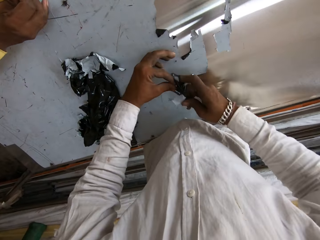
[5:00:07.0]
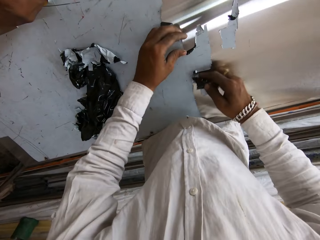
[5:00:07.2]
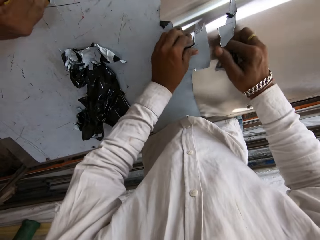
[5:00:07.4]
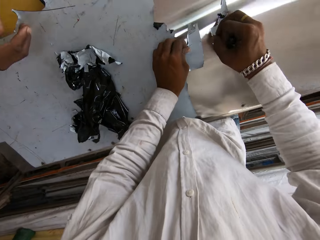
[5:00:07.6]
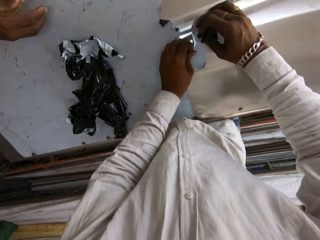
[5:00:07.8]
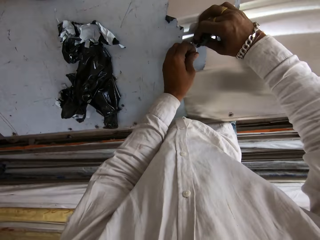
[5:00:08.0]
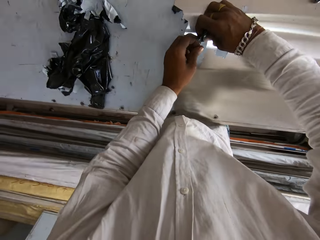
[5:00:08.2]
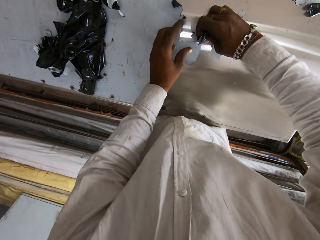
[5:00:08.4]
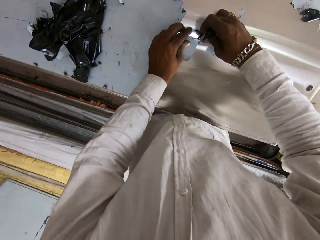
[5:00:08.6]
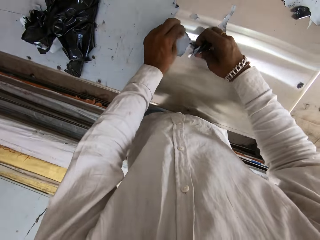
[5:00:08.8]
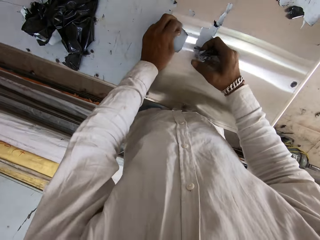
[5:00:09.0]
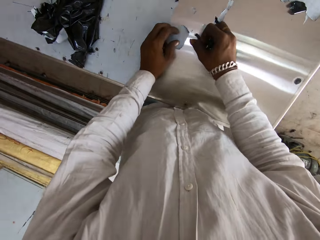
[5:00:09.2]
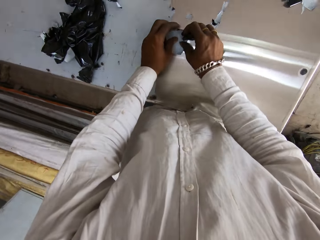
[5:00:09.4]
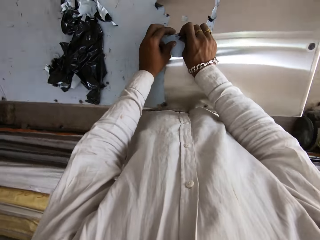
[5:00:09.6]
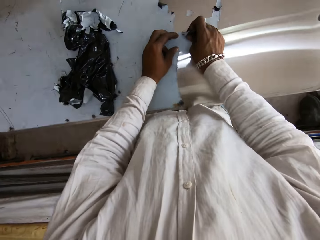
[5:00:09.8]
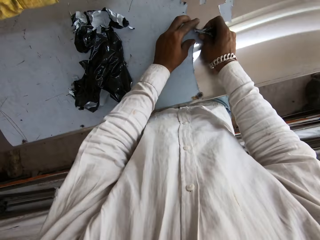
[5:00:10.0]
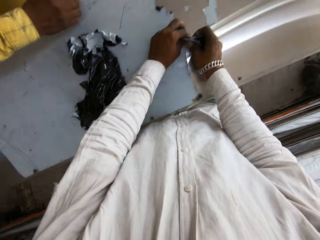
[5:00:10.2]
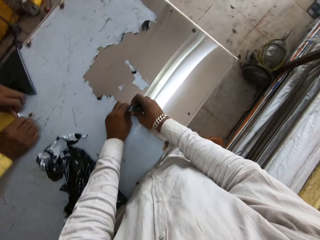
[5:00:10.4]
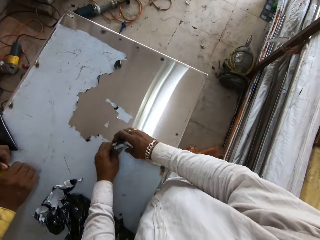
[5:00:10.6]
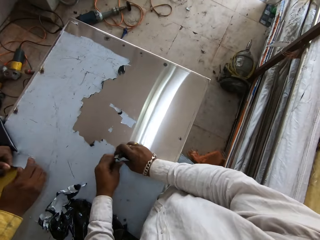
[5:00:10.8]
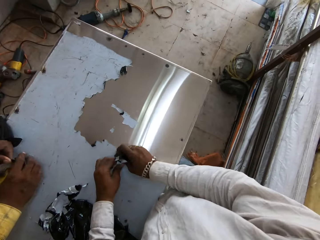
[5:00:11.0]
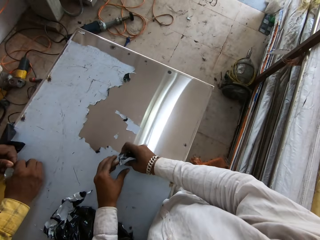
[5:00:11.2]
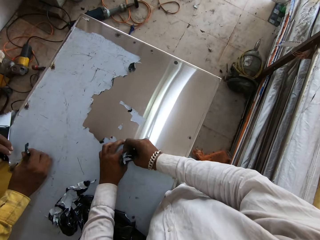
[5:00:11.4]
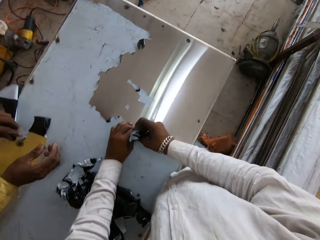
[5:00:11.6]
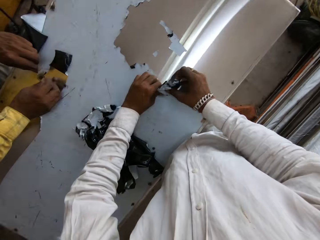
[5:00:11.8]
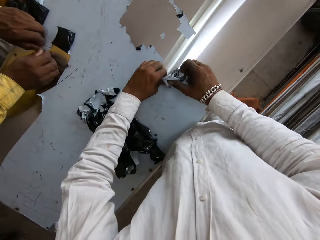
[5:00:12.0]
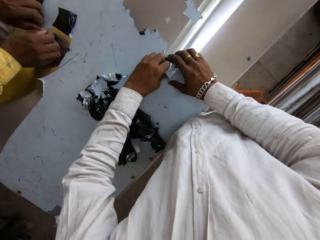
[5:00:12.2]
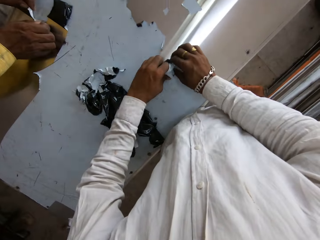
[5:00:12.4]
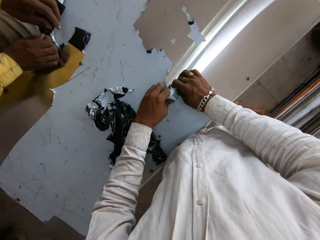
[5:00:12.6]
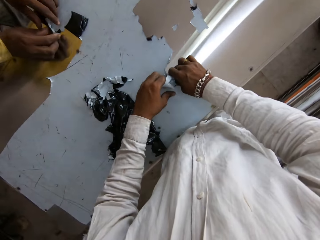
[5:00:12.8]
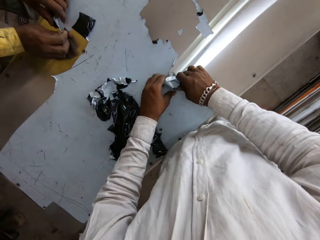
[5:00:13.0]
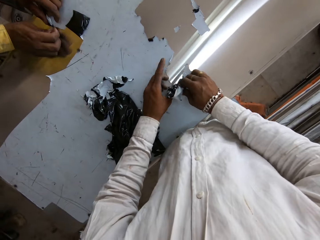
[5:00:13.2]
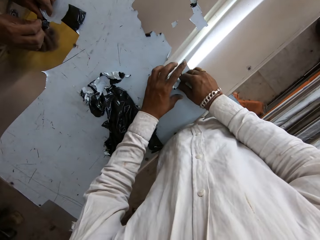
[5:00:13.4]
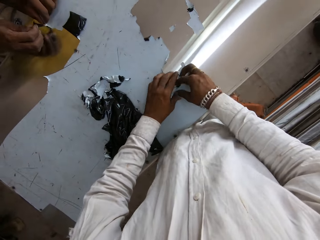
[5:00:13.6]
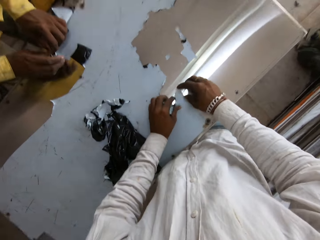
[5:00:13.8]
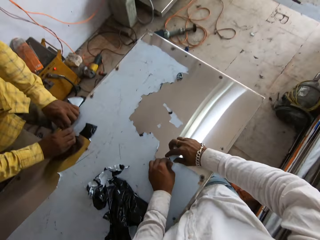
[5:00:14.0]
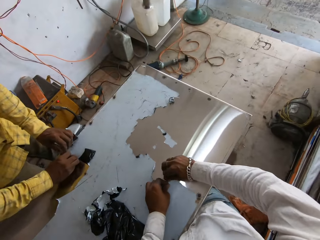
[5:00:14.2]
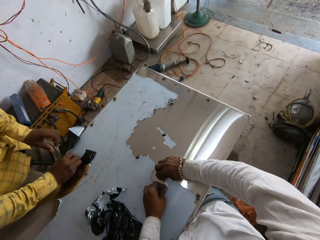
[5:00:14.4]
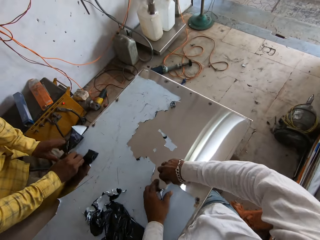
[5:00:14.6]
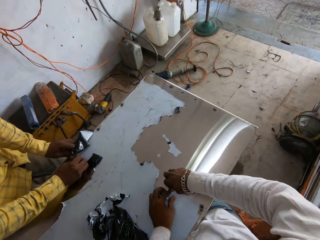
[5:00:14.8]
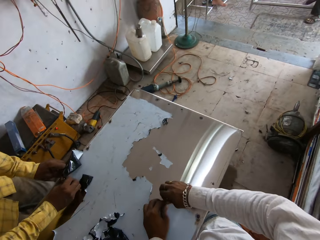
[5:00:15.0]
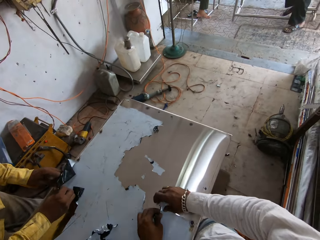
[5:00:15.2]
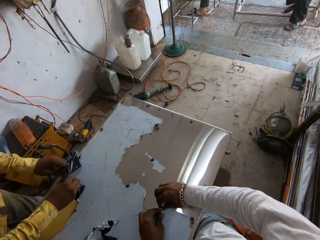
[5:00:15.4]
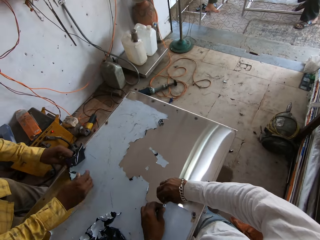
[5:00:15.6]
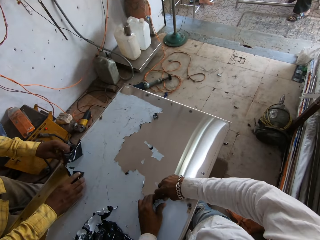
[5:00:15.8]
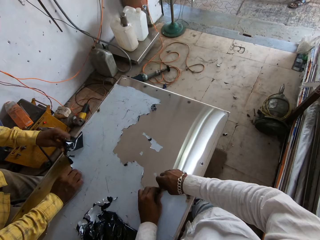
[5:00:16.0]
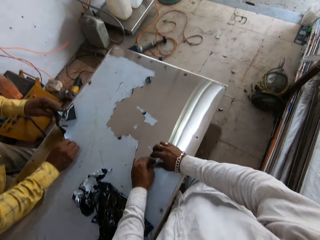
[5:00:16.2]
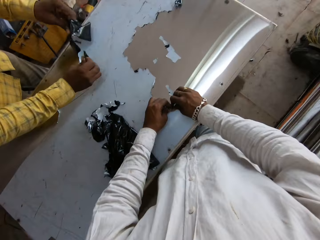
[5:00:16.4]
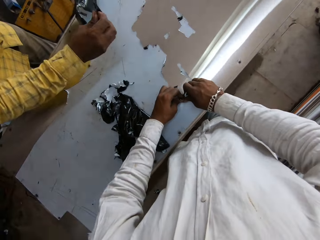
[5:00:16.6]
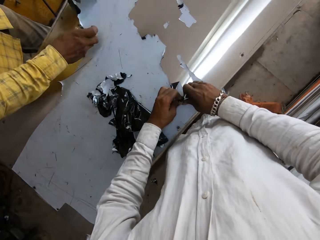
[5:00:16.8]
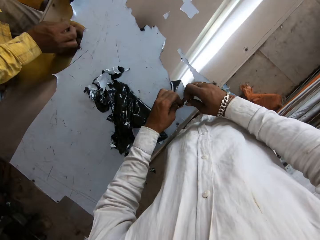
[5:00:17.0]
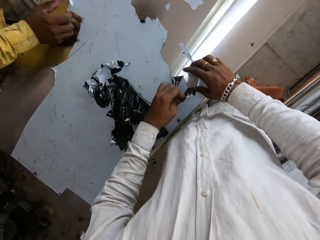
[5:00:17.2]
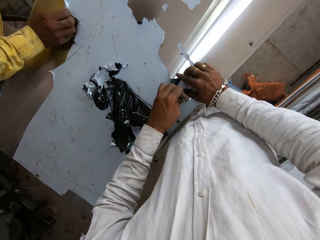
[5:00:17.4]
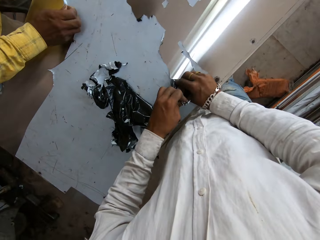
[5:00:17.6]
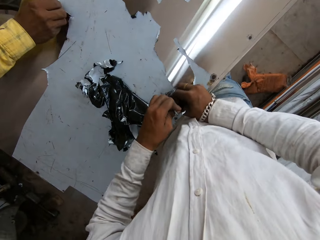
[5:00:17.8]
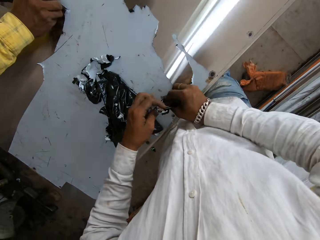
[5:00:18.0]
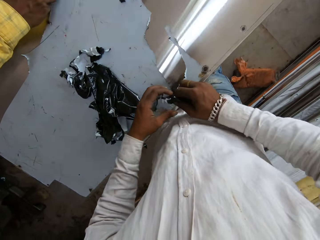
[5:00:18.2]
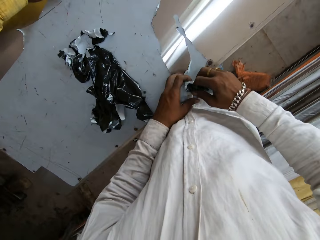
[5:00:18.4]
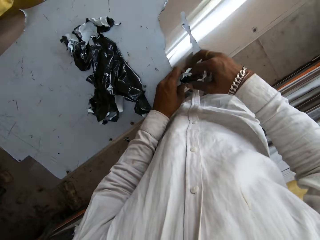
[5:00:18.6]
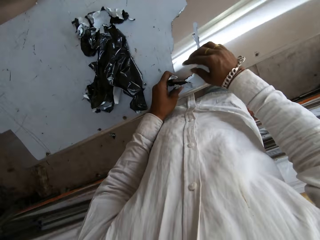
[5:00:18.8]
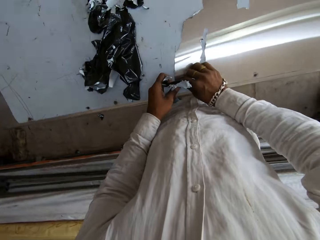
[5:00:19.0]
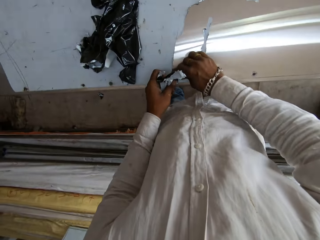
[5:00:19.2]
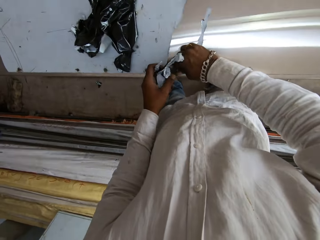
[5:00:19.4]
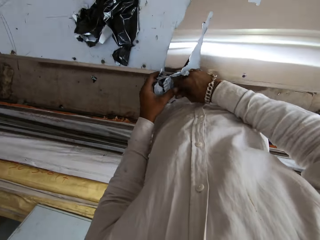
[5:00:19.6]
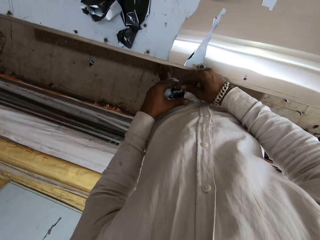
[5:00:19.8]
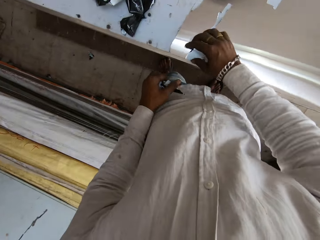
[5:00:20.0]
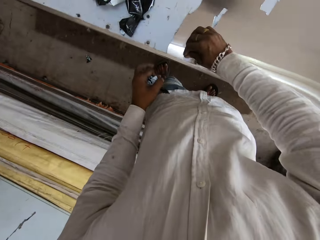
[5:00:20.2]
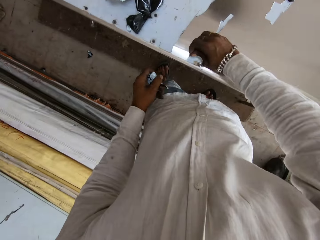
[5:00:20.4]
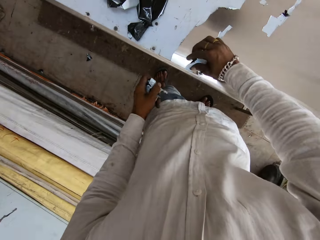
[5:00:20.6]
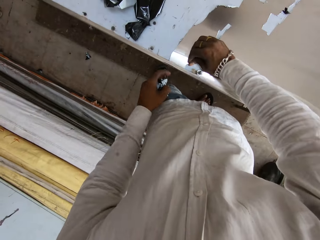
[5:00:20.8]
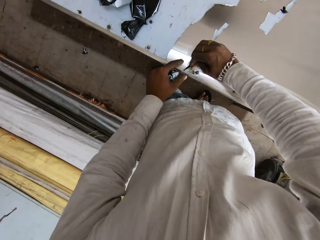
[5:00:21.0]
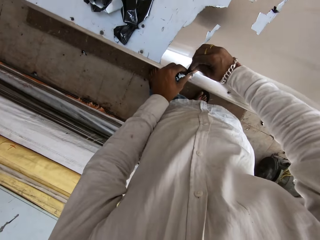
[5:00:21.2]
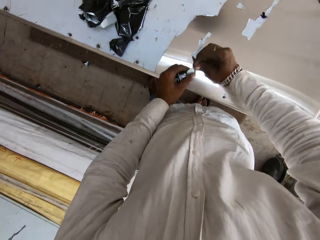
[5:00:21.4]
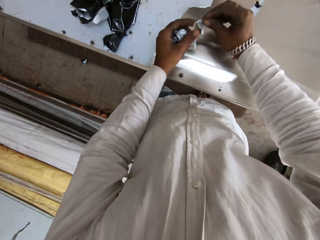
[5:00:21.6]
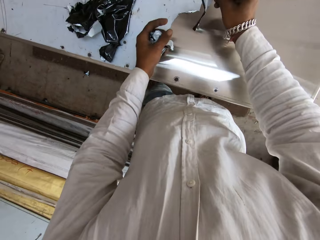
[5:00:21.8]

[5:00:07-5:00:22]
The camera wearer peels nylon. A man talks to the camera wearer. The camera wearer looks around the workshop. They talk to the man. They remove paper from the table. The man talks to the camera wearer.

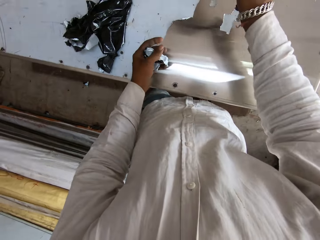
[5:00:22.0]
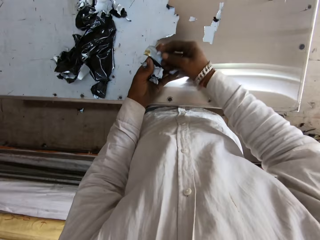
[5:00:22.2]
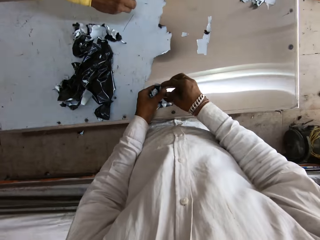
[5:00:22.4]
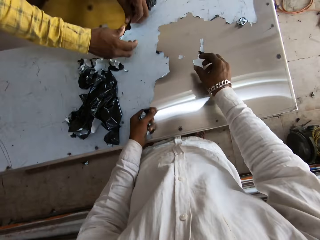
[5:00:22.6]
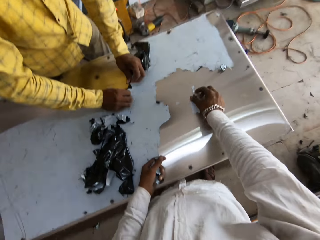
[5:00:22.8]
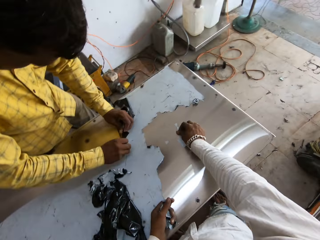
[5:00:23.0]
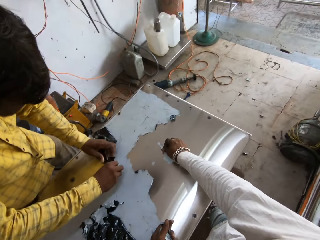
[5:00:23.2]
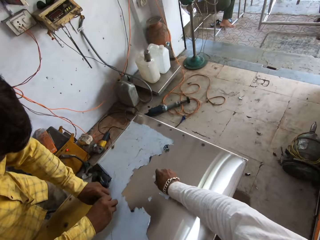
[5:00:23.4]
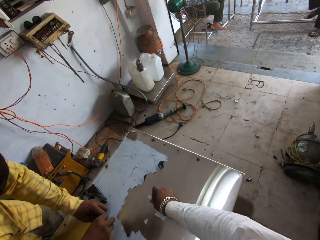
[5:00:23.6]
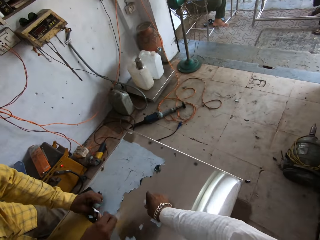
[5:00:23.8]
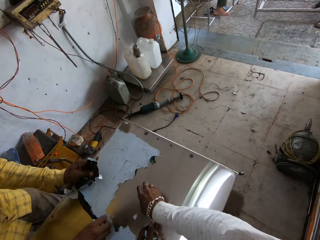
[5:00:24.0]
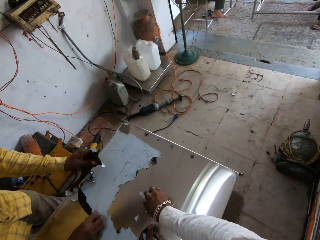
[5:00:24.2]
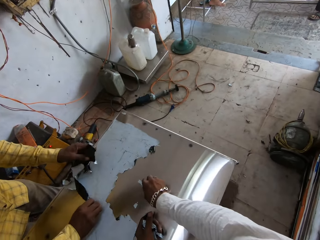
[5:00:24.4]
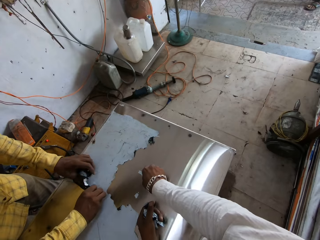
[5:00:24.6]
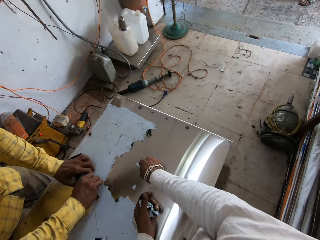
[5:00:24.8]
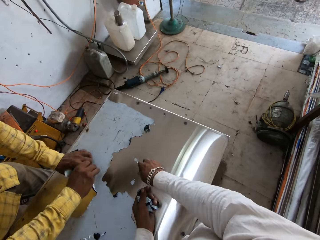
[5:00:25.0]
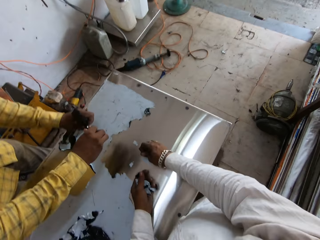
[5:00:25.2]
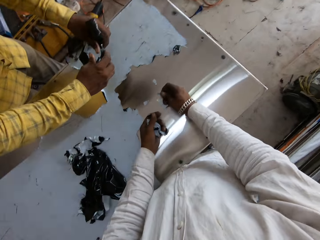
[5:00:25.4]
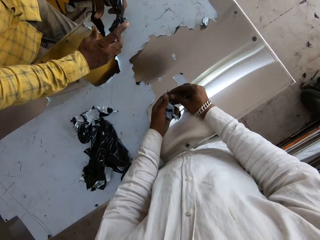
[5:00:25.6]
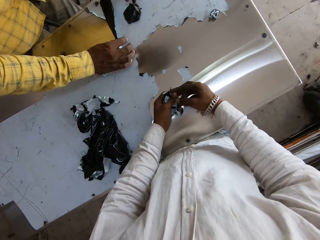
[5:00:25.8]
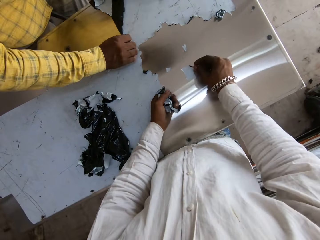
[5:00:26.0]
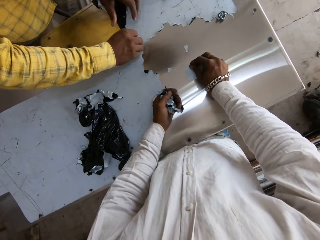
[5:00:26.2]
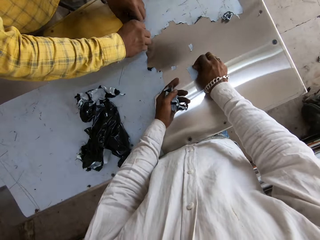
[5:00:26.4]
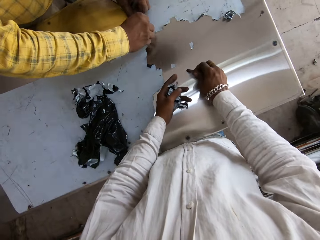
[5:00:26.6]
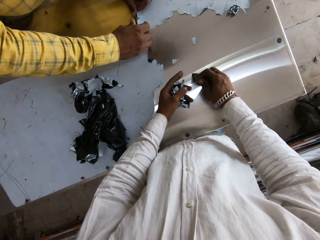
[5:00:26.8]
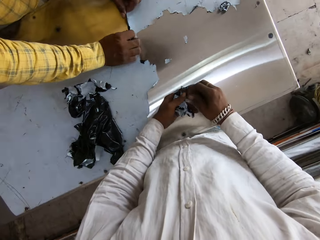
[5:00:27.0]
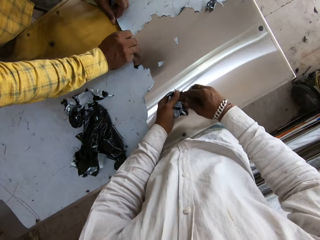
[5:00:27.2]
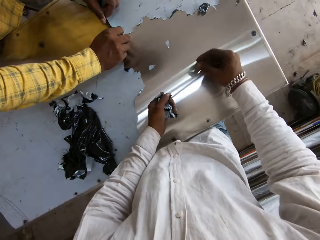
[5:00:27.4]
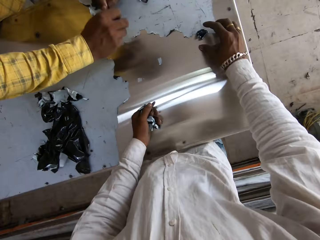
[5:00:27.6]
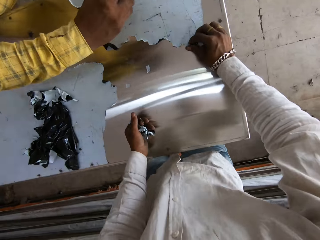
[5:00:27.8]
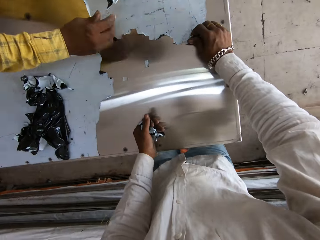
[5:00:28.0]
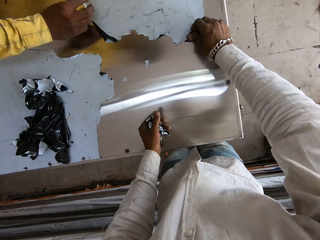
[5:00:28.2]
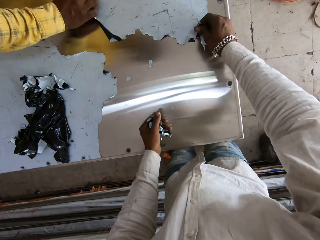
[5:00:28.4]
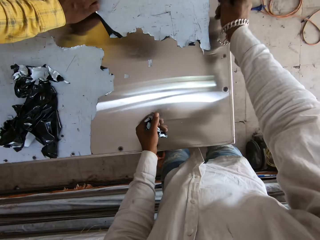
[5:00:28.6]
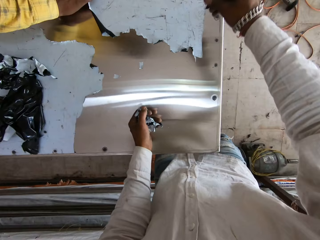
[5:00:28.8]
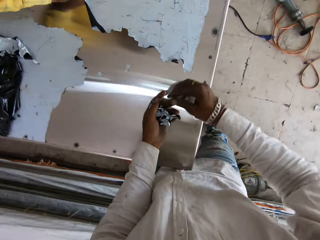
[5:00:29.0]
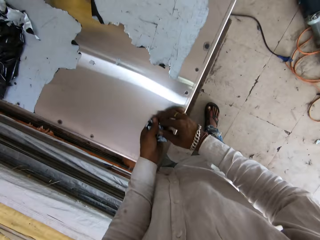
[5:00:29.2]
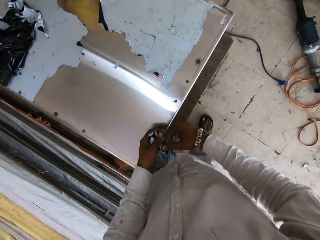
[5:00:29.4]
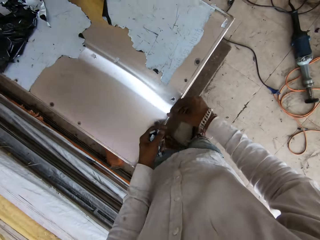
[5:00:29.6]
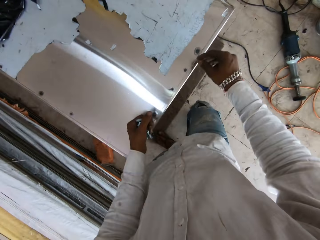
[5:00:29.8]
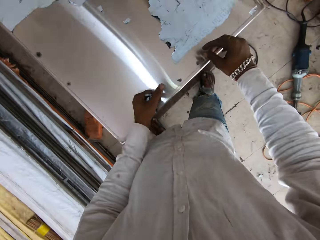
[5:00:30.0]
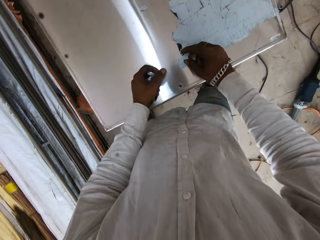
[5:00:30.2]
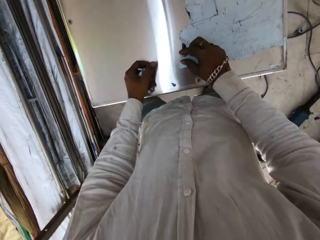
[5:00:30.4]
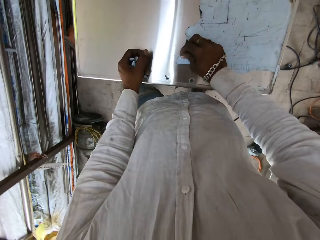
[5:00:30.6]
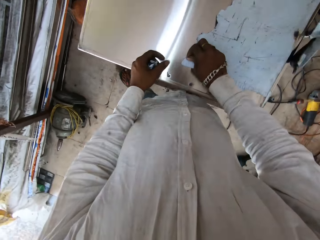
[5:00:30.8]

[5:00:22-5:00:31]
The camera wearer talks to a man. They remove paper from the table.
